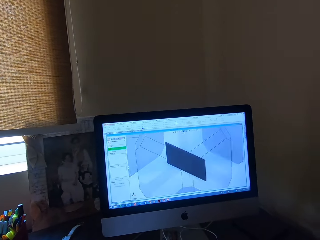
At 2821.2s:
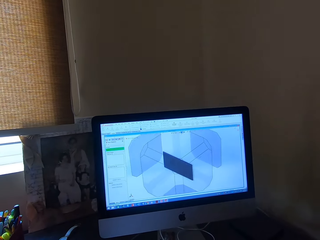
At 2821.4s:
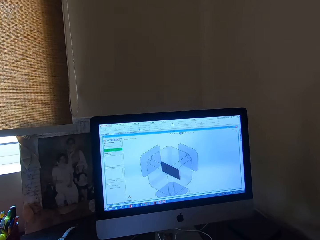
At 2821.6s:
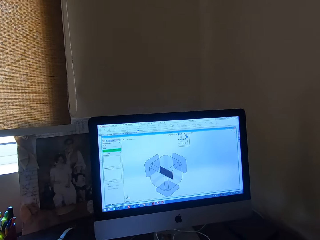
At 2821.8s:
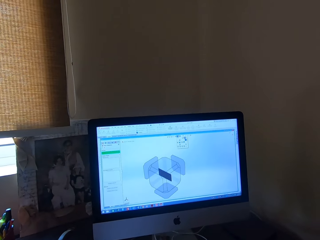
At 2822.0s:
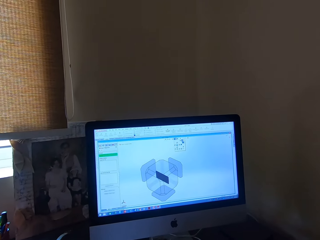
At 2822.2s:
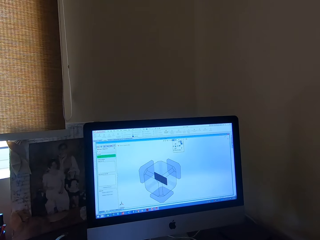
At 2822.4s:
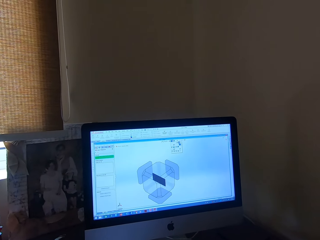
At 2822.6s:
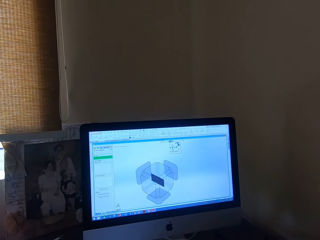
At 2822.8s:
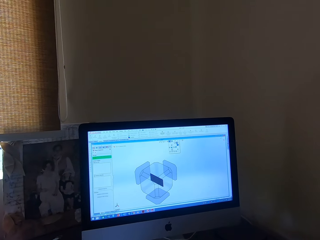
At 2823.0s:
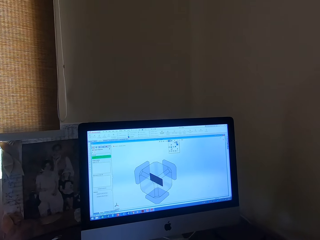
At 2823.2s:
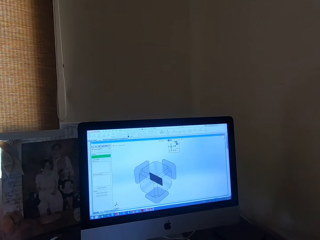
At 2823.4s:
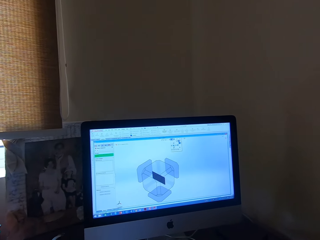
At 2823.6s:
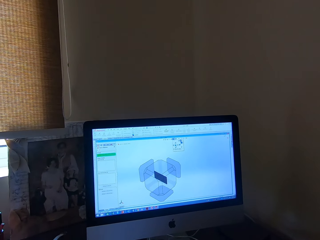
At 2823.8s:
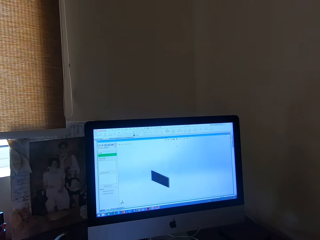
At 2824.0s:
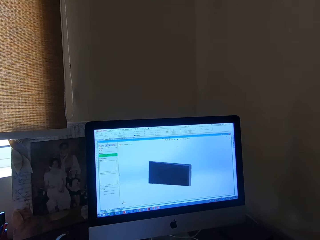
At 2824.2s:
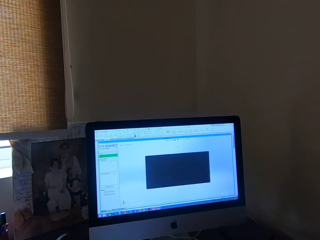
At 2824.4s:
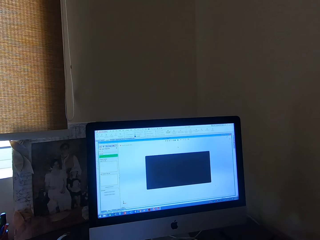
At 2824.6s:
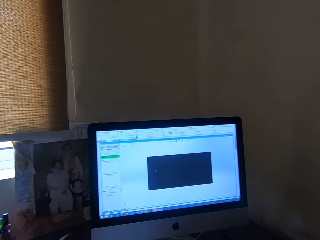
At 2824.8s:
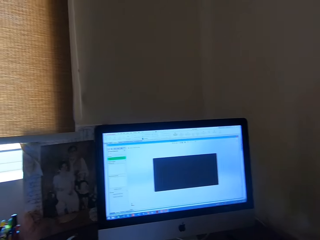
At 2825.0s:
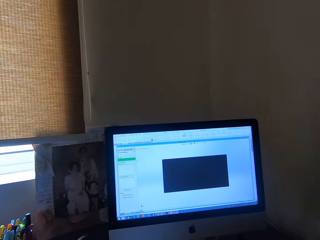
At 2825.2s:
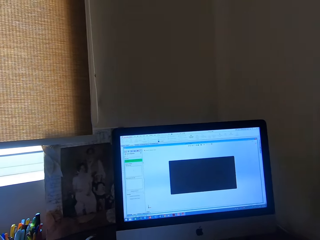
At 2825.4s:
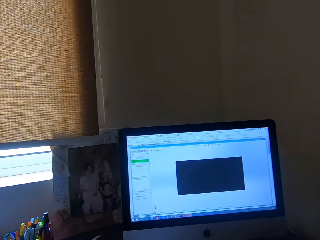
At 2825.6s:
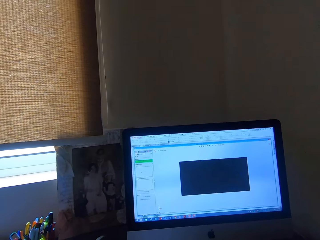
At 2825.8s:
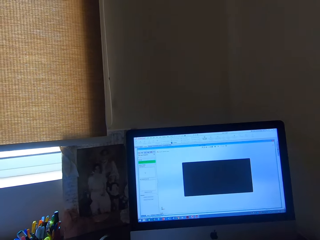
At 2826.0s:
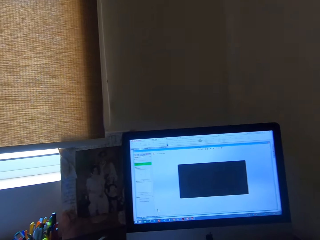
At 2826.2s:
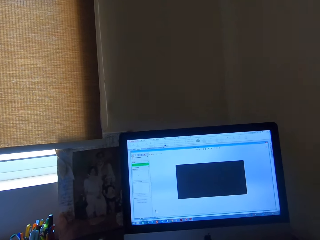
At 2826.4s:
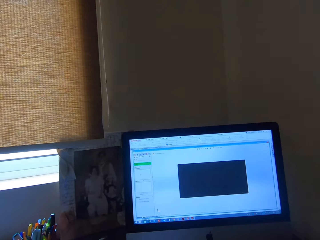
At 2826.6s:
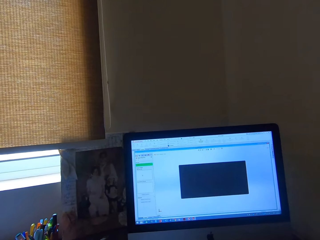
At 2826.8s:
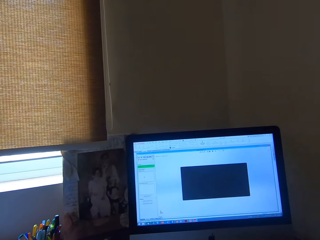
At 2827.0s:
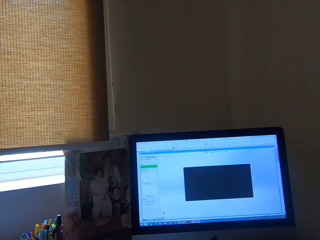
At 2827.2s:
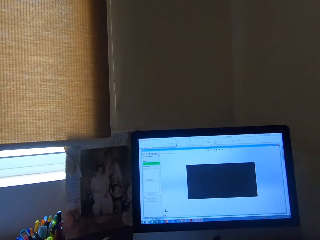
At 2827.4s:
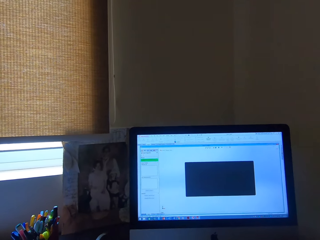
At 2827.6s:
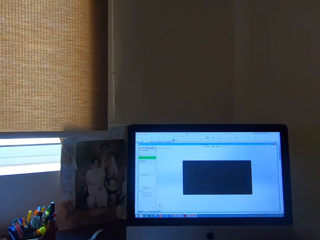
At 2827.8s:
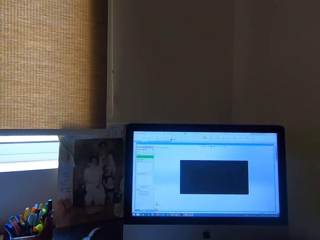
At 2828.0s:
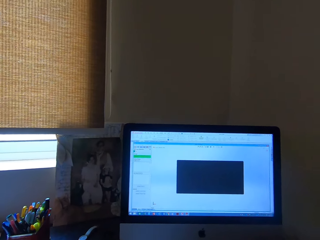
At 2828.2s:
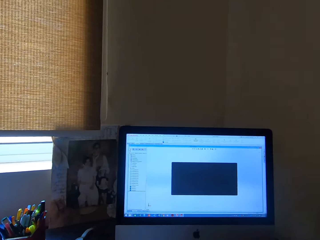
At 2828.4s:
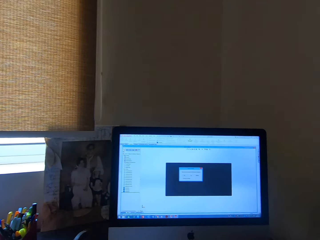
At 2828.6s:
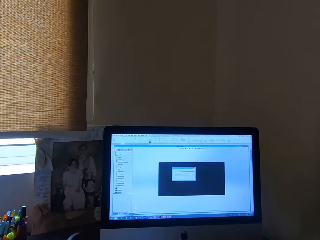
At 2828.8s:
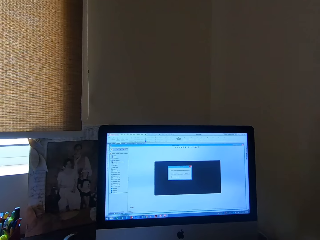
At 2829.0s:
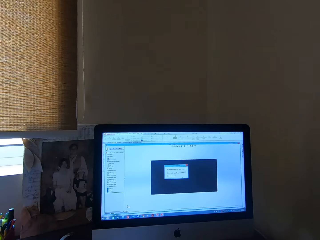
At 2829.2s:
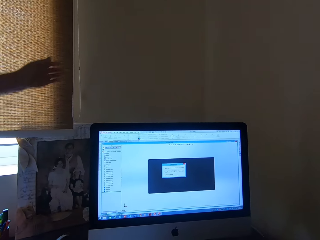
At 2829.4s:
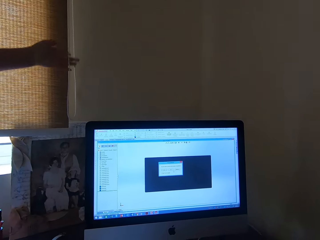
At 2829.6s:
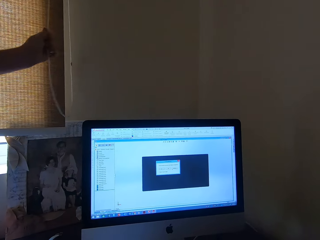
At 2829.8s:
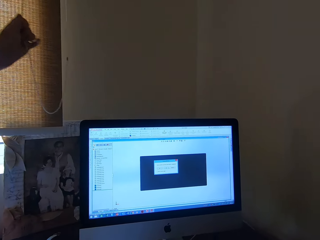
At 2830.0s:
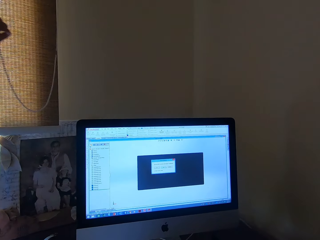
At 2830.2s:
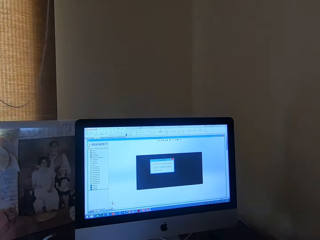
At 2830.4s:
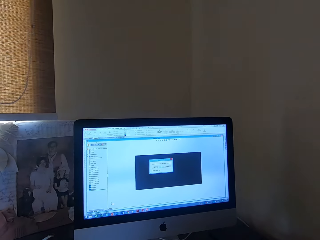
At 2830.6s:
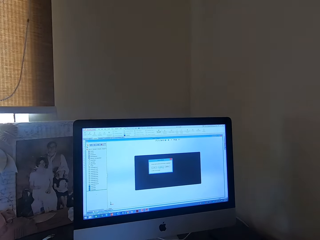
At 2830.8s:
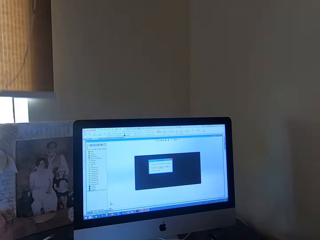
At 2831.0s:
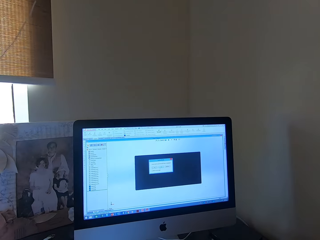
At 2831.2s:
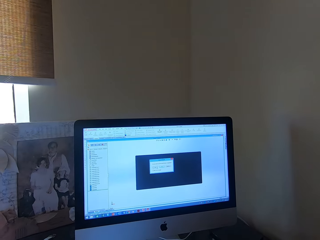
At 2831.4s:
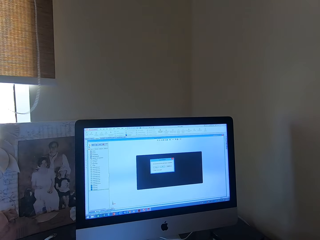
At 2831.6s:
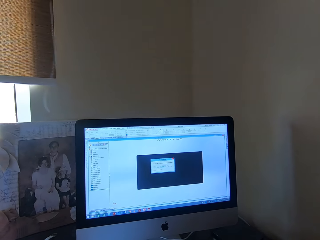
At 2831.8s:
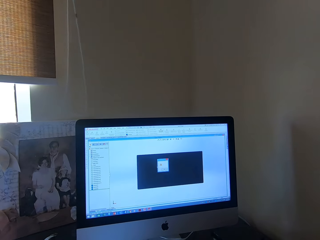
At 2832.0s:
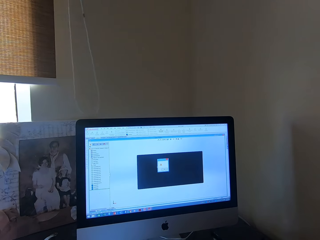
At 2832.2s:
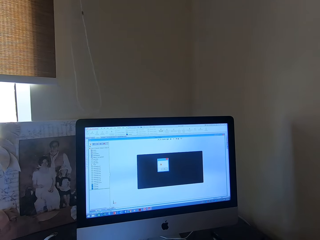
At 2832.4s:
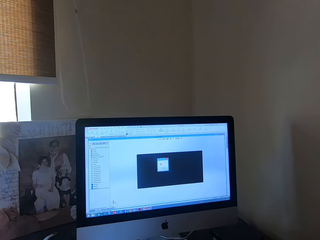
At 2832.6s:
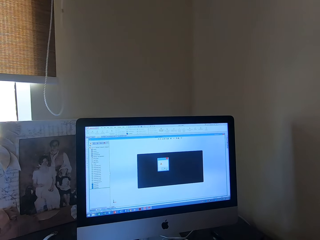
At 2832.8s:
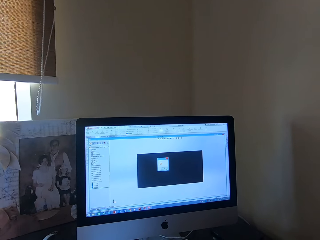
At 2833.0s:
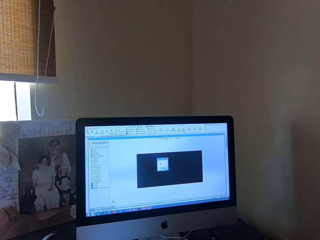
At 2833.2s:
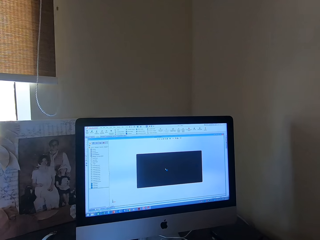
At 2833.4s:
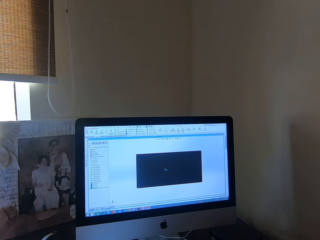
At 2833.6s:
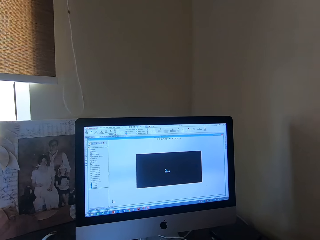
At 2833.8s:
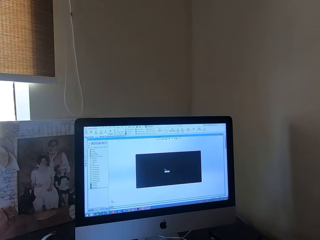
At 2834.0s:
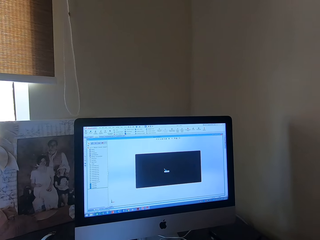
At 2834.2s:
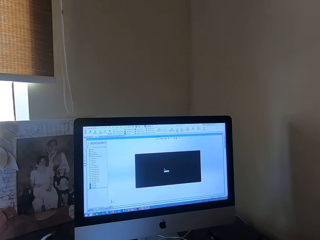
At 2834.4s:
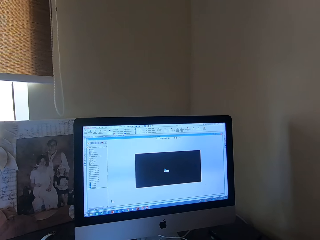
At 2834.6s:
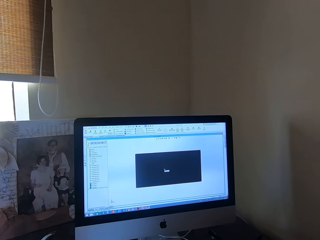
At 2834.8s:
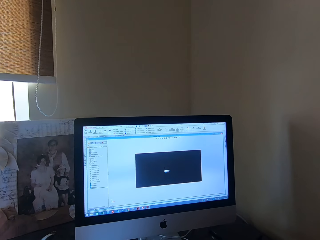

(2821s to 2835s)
The camera wearer operates the computer. A woman adjusts a curtain.

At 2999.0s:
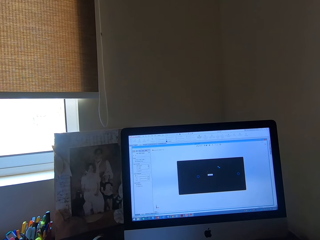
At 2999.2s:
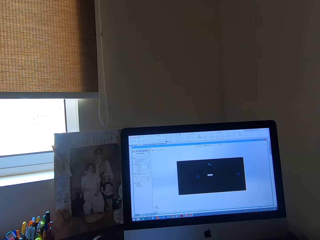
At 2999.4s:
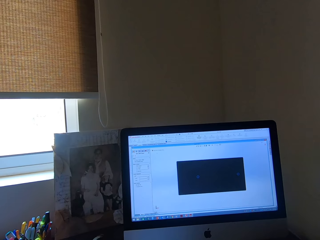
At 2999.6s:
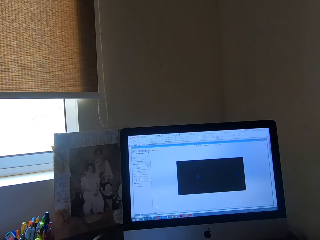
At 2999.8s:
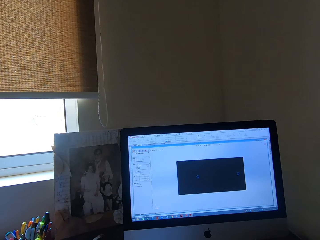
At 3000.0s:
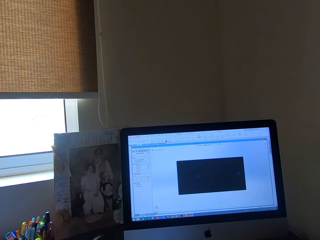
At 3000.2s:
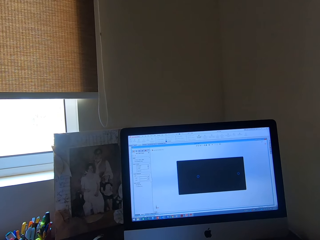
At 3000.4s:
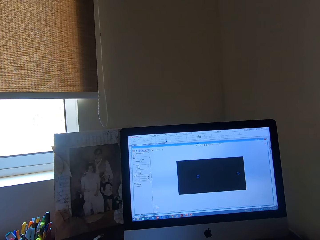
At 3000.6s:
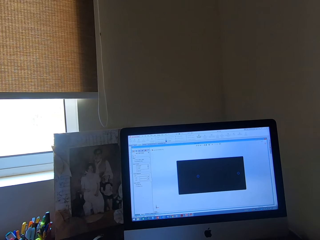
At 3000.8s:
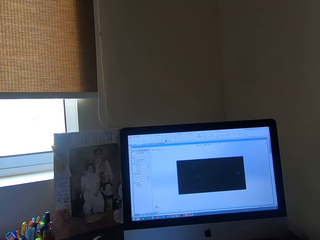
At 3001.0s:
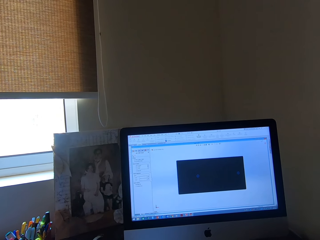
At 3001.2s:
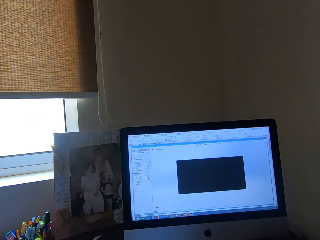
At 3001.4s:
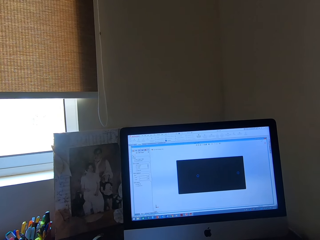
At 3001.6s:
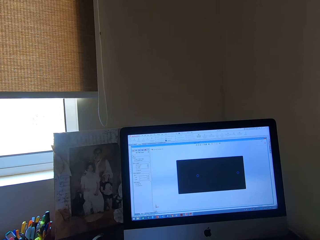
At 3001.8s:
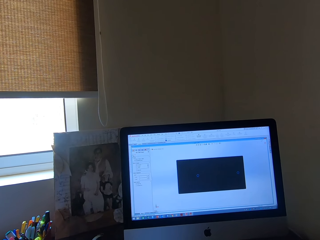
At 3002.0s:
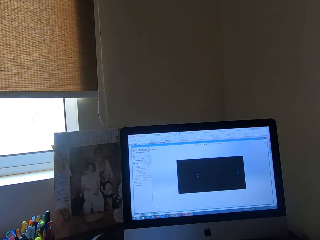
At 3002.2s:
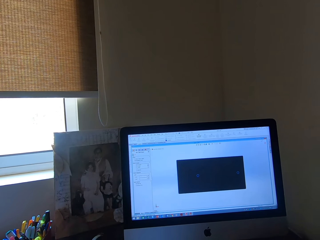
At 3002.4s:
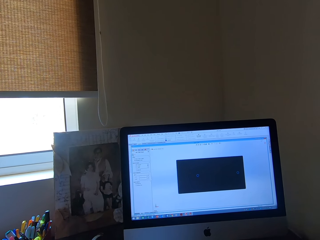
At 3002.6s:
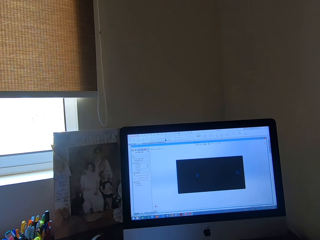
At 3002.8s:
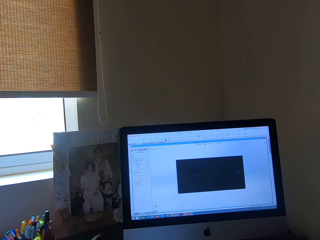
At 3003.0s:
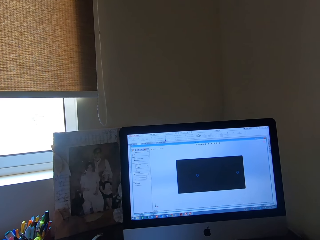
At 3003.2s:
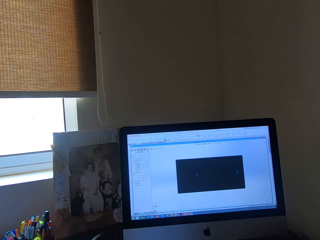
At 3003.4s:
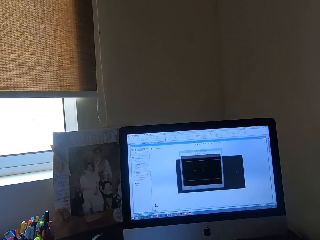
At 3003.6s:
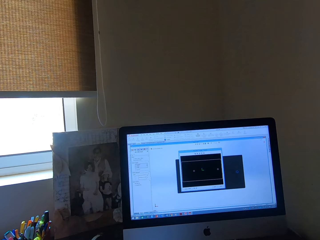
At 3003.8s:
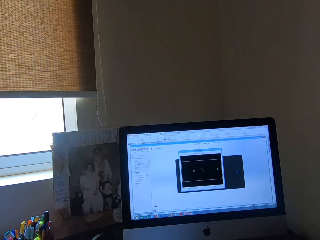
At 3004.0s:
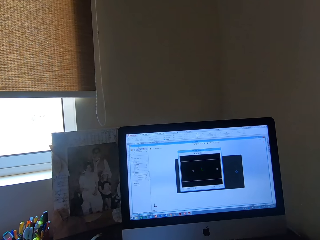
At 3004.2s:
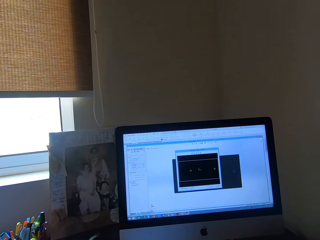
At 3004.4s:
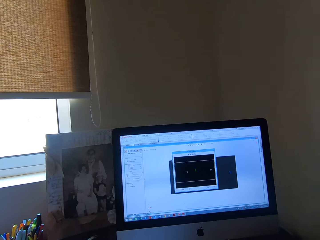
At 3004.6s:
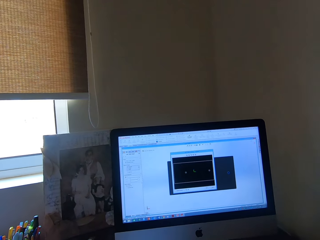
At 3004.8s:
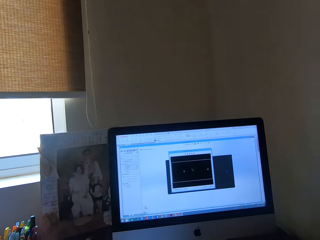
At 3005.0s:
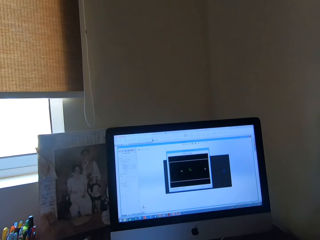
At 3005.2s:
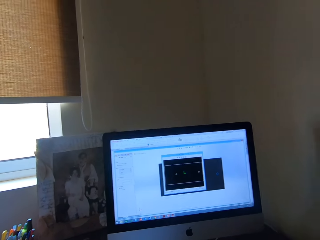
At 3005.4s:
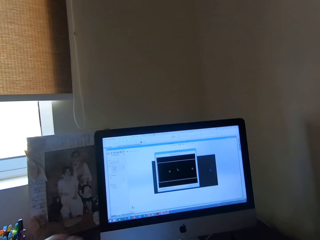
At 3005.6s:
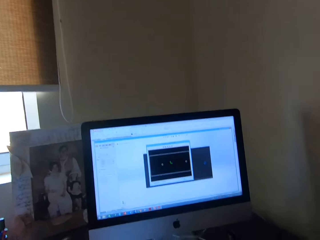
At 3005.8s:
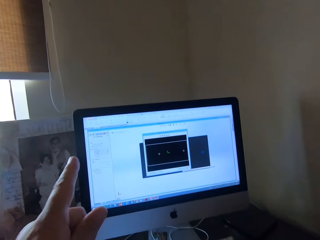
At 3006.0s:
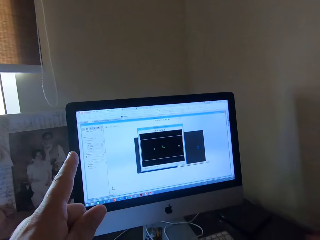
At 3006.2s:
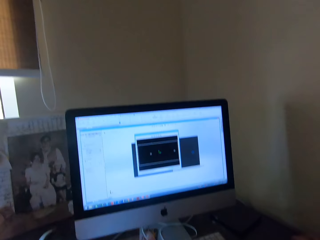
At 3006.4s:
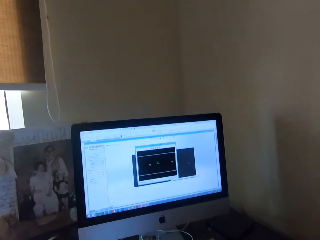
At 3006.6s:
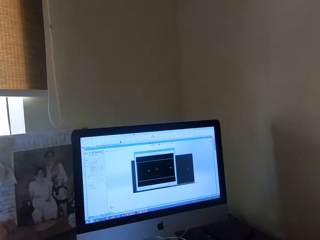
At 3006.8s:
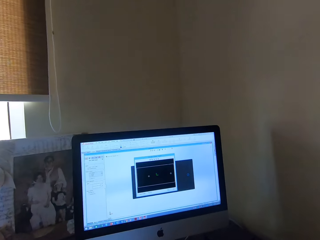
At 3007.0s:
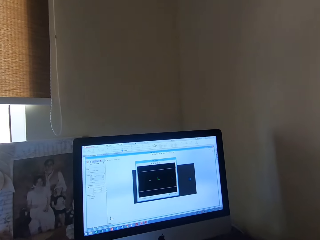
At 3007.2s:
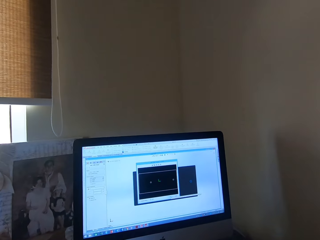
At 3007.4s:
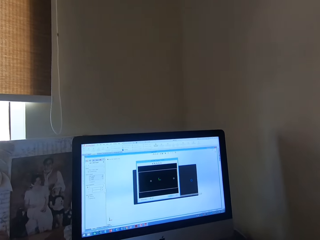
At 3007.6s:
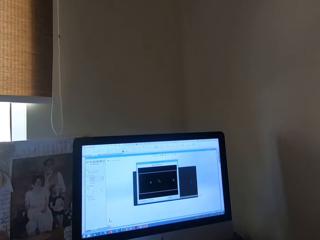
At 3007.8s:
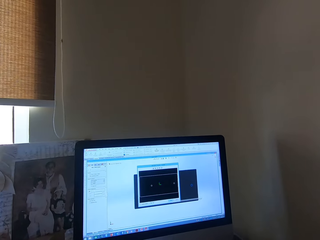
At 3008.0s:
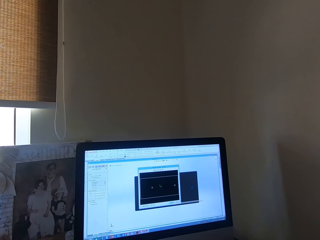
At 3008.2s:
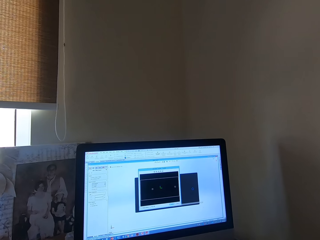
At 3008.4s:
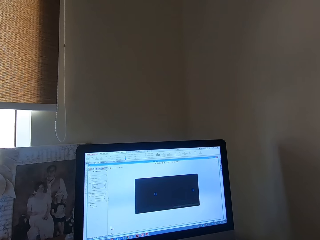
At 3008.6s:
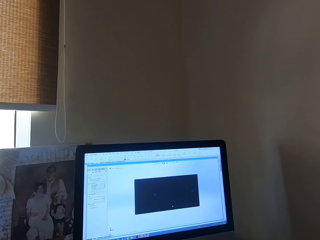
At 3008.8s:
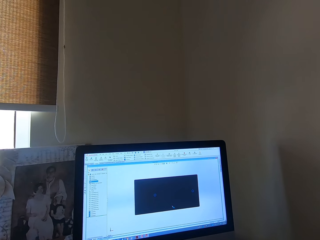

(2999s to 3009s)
The camera wearer moves a cursor. They open a file. They point out.
